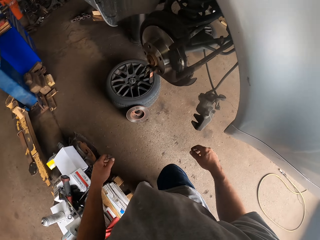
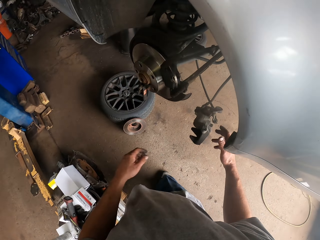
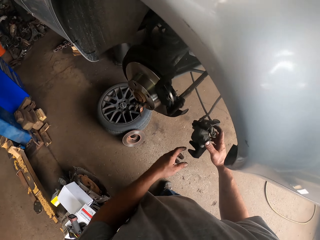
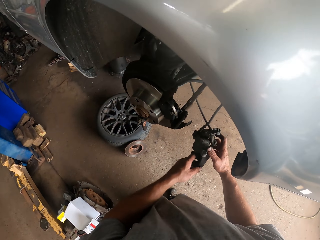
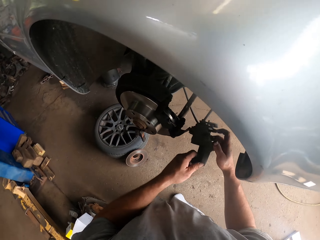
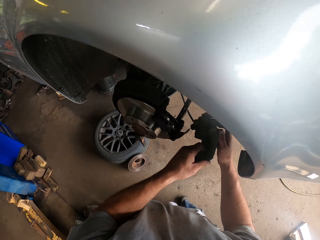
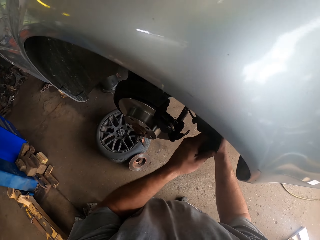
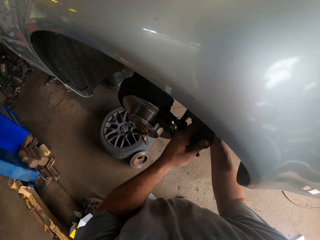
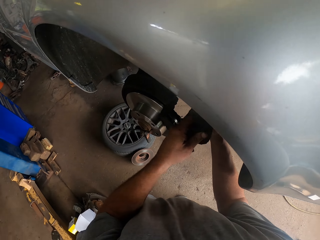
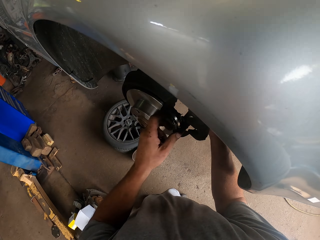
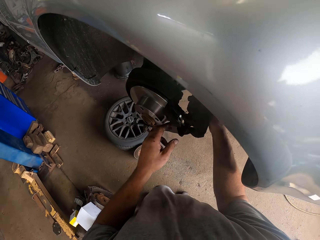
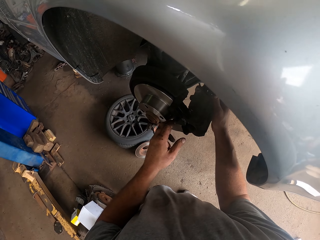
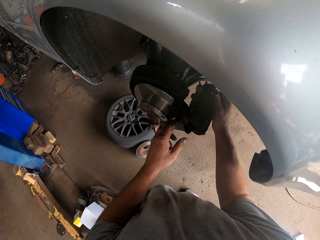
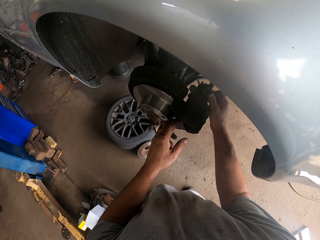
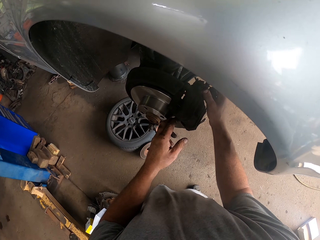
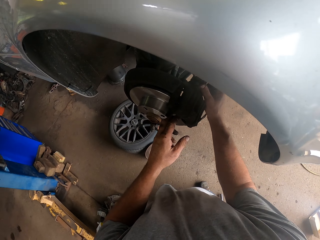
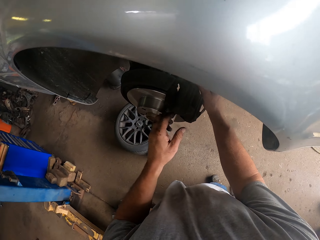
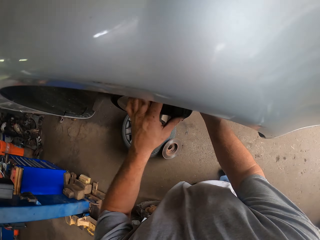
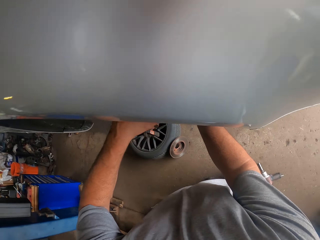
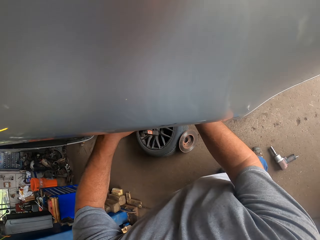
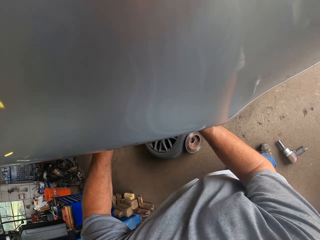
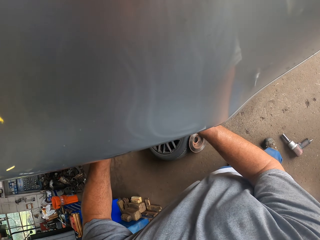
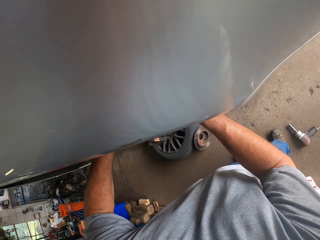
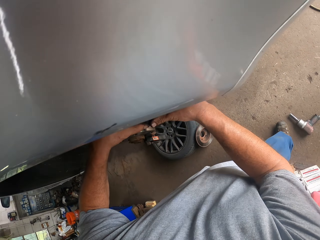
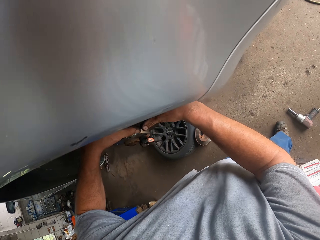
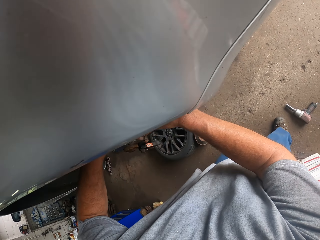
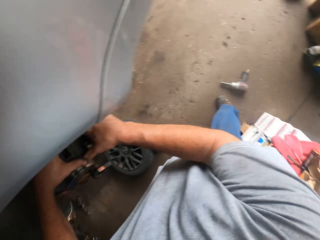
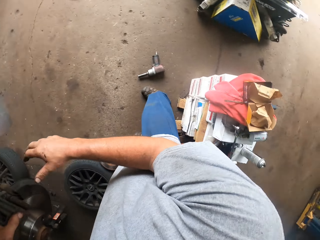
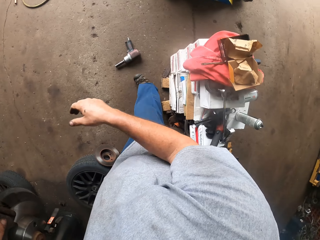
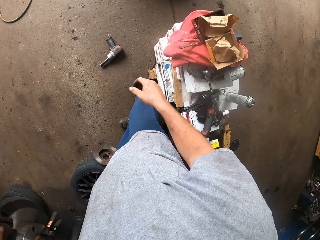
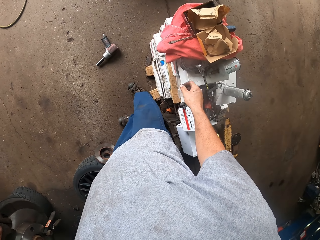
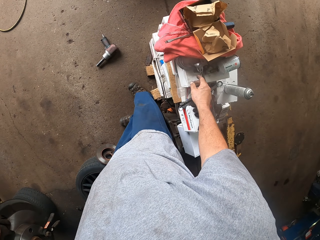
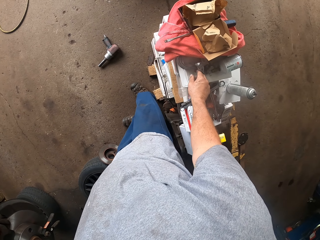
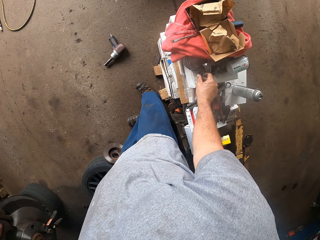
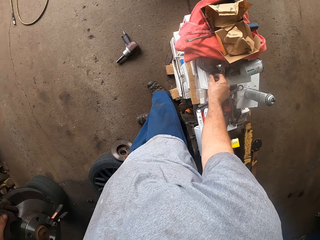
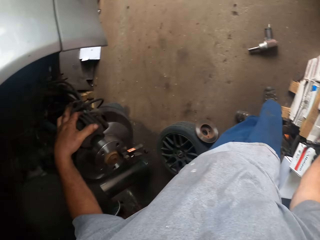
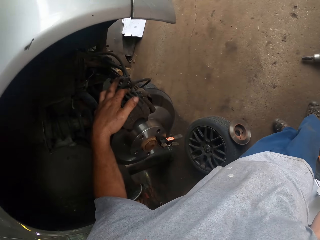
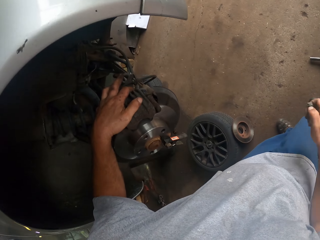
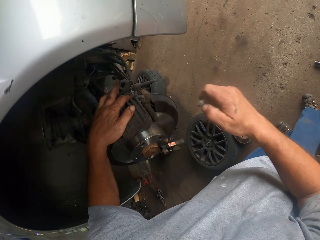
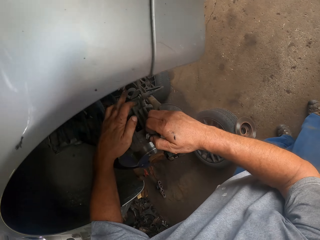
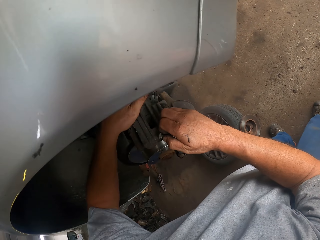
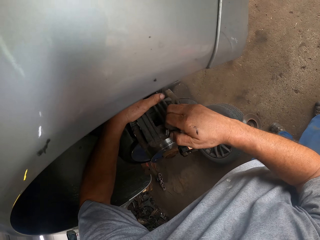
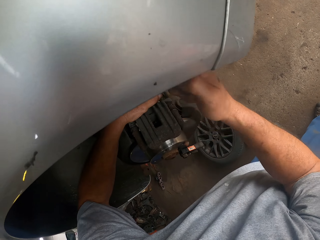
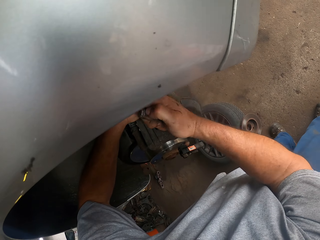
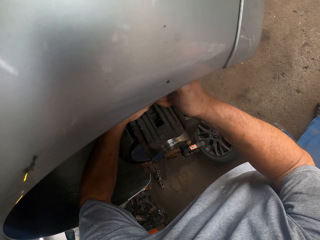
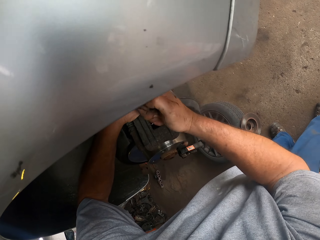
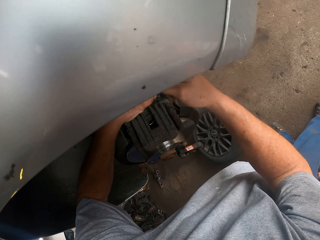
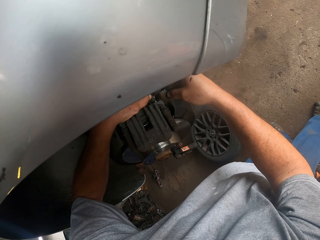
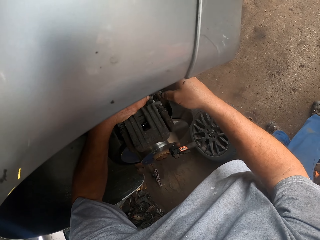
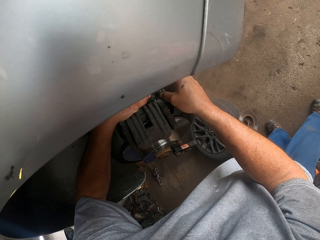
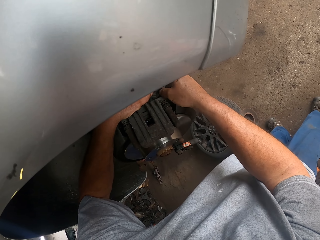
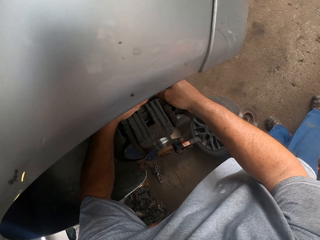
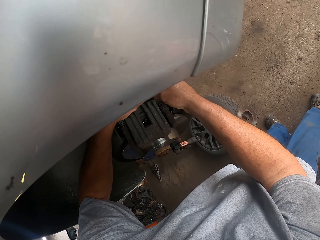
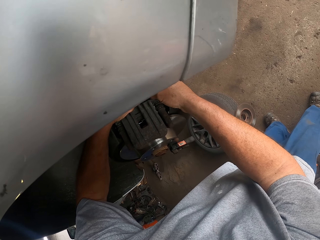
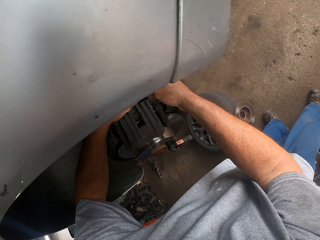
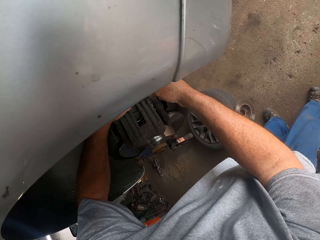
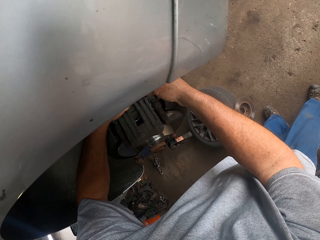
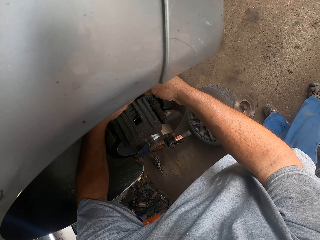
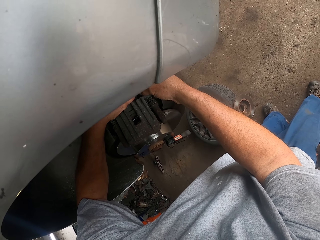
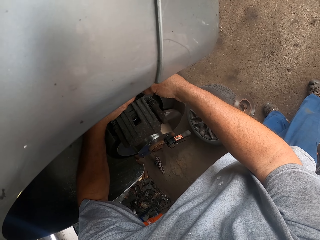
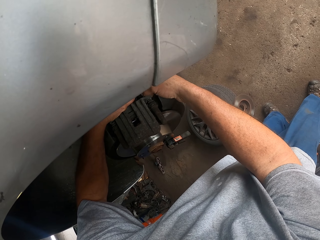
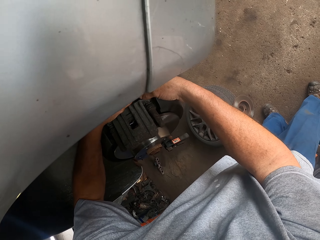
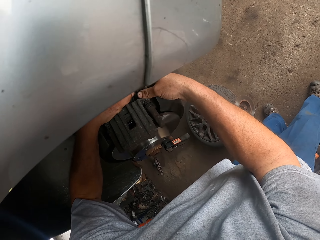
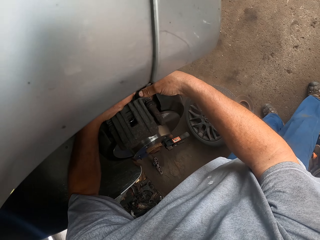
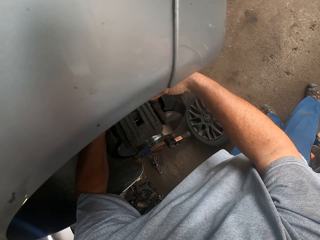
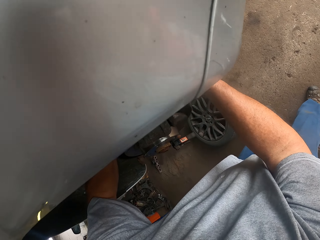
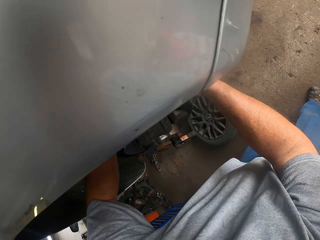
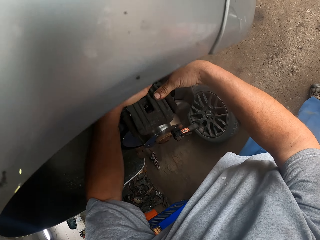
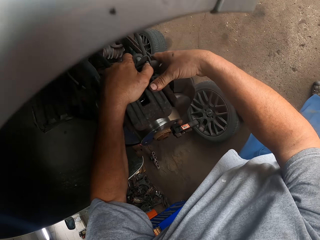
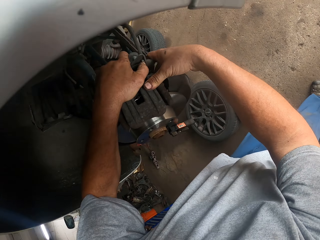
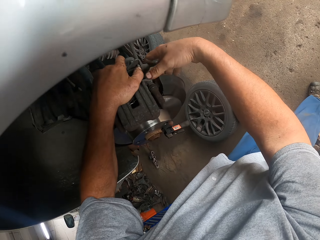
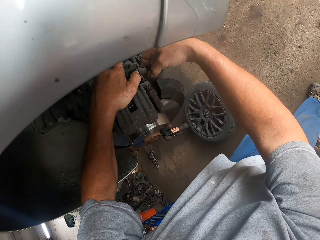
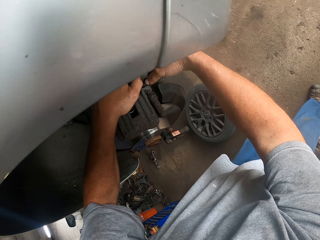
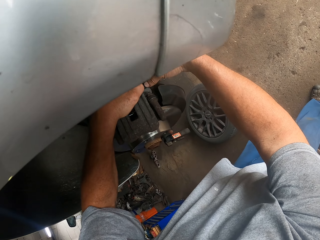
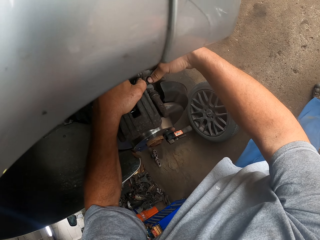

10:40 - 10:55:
The camera wearer moves around. They touch the brake caliper. They fix the brake caliper on the disk. They turn right. They pick up a screw. They hit the brake caliper. They fix the screw on the brake caliper.

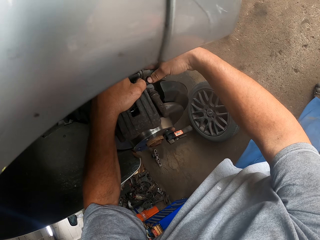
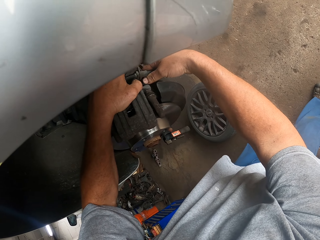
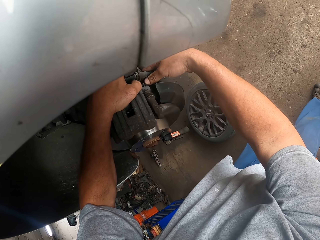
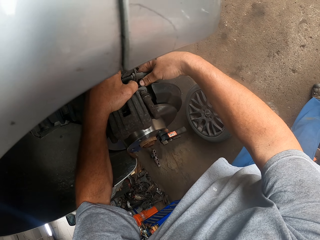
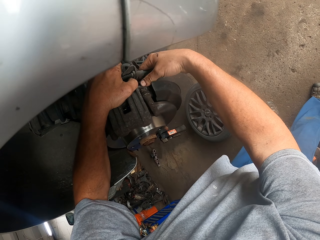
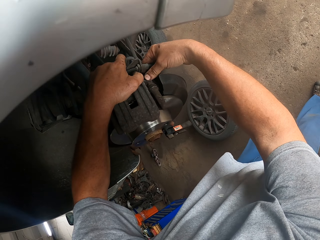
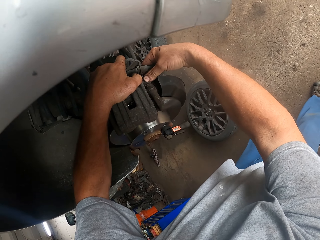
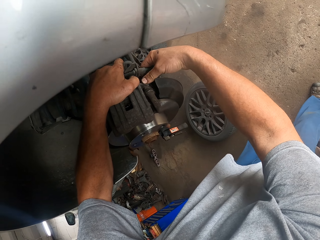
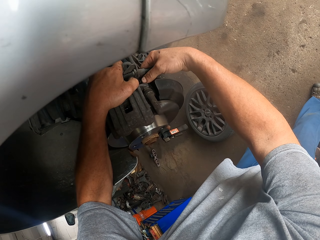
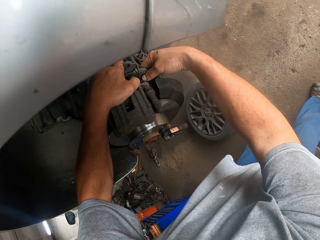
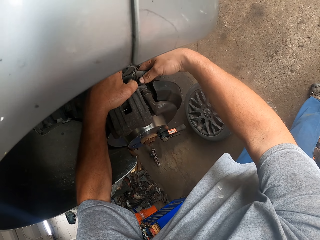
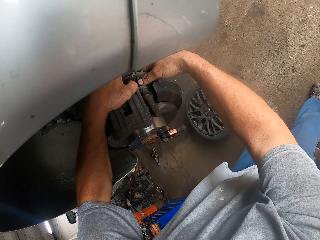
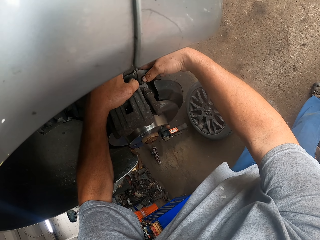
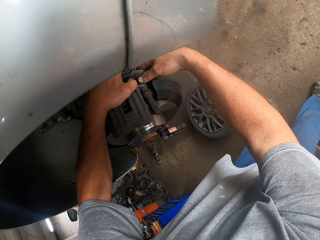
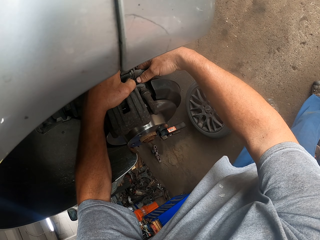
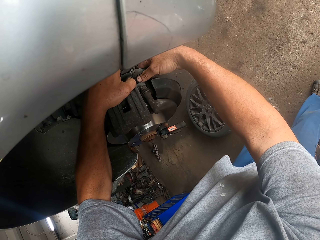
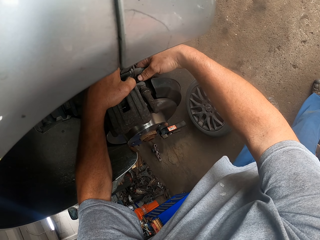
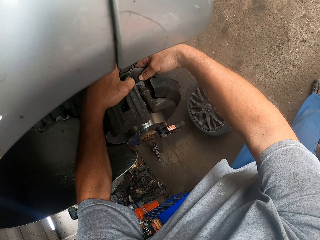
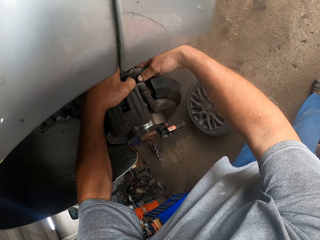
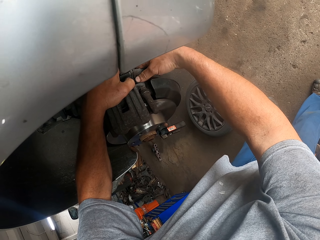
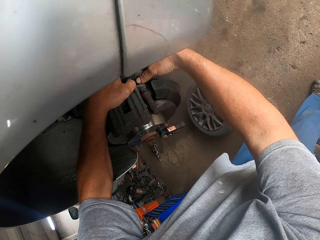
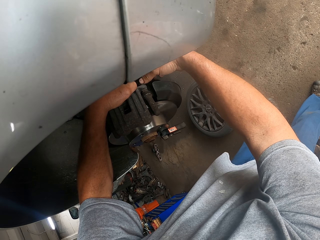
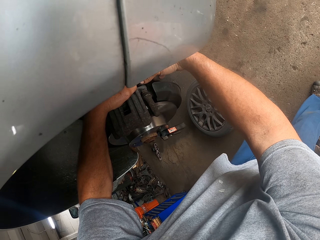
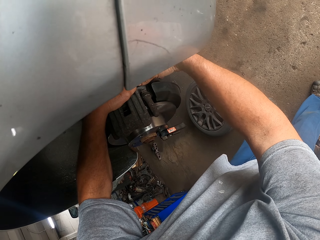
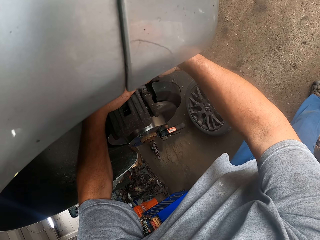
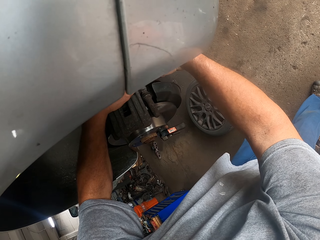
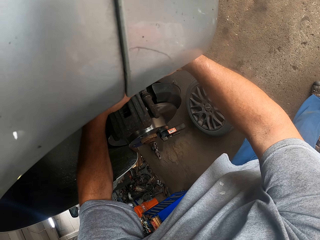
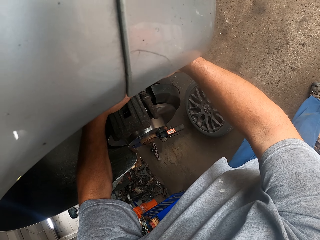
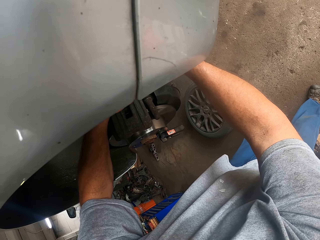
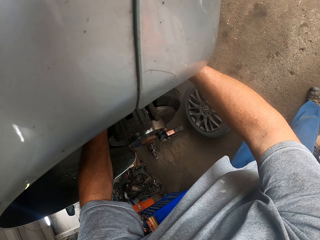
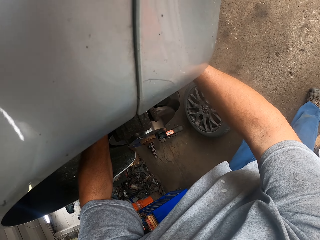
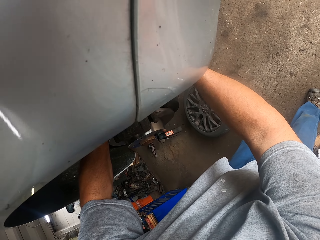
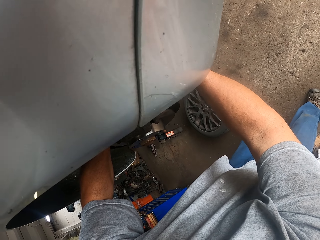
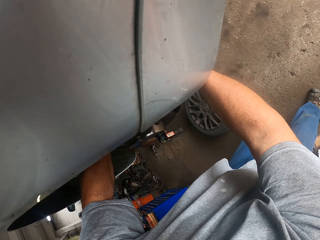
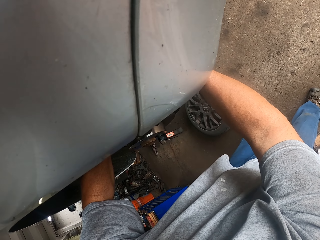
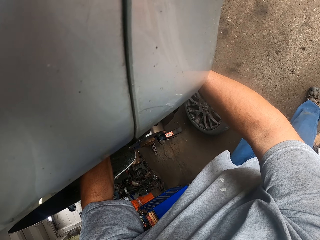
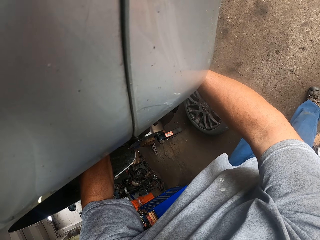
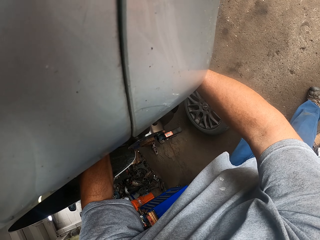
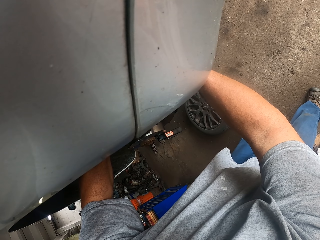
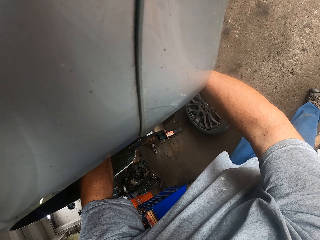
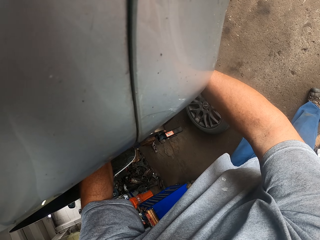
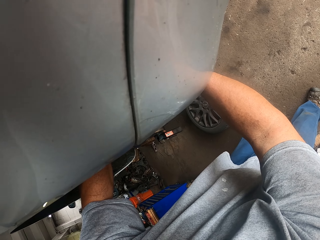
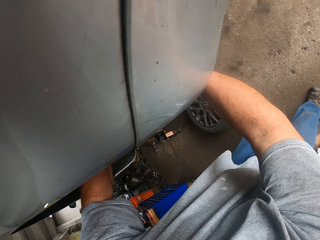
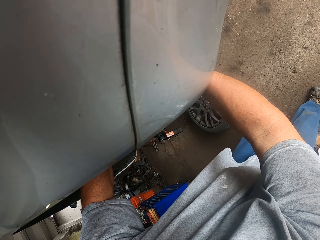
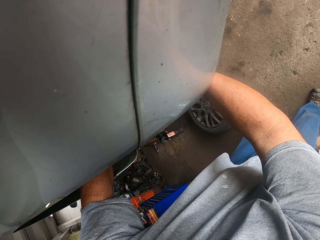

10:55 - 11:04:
The camera wearer tightens a bolt.
